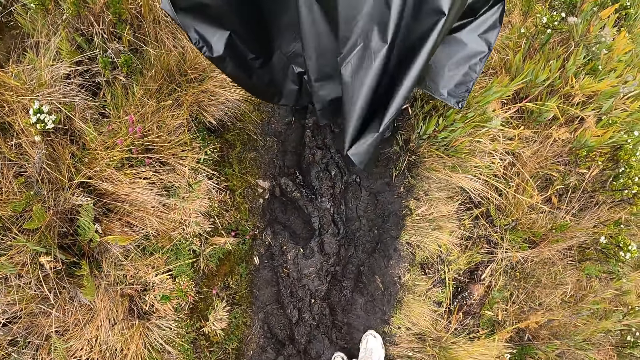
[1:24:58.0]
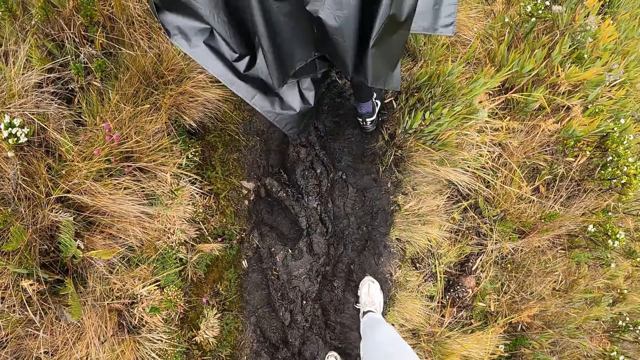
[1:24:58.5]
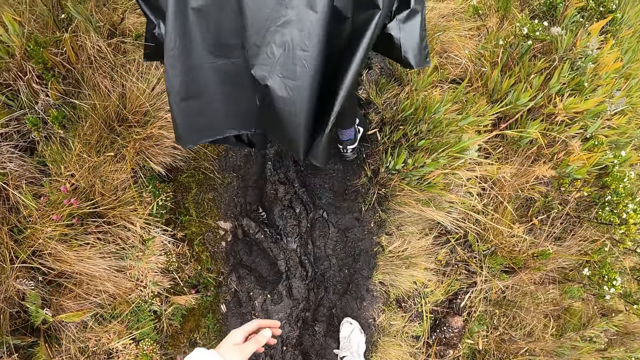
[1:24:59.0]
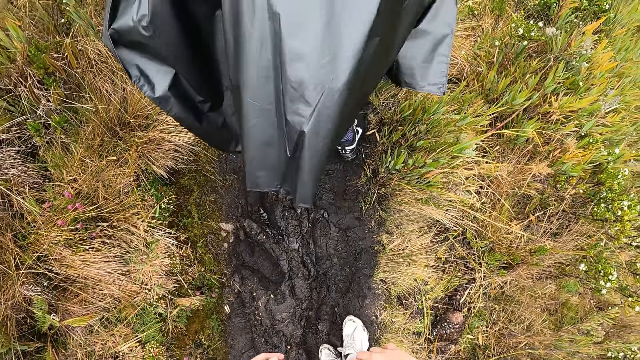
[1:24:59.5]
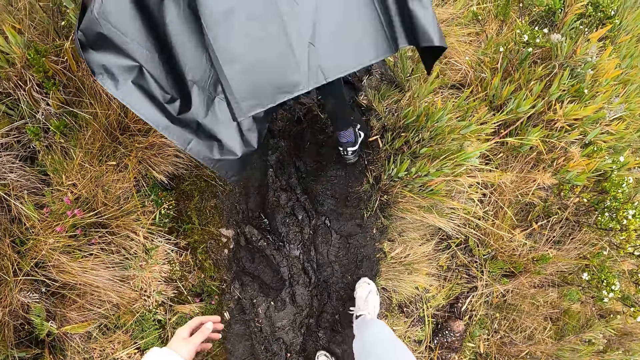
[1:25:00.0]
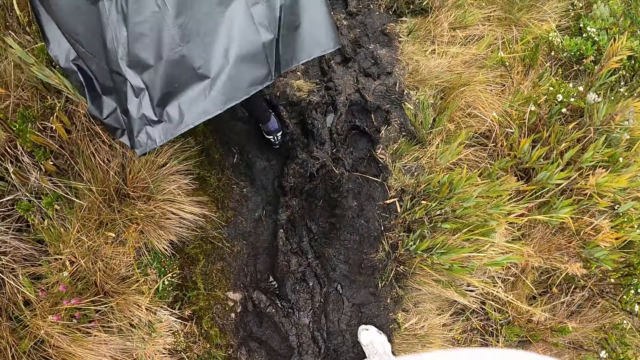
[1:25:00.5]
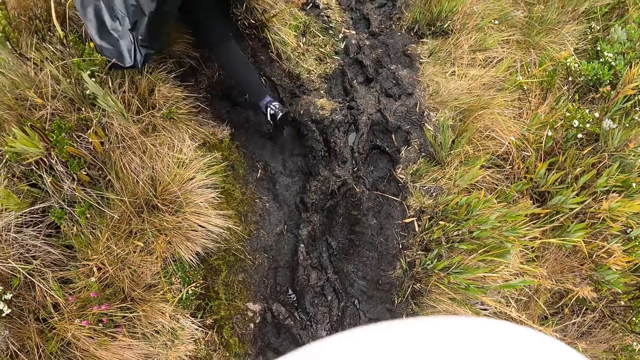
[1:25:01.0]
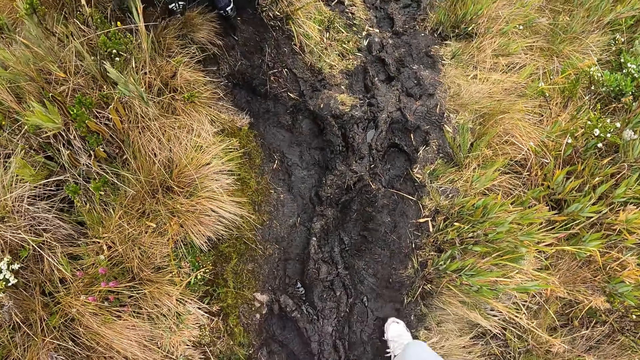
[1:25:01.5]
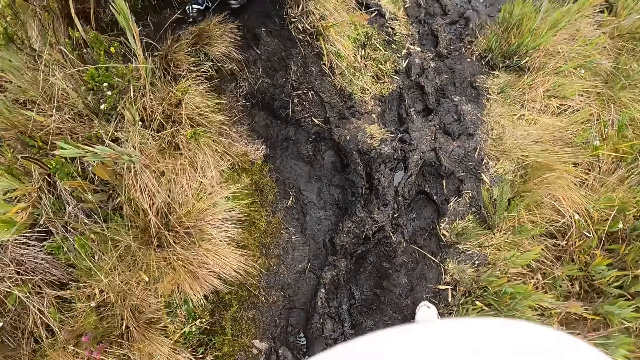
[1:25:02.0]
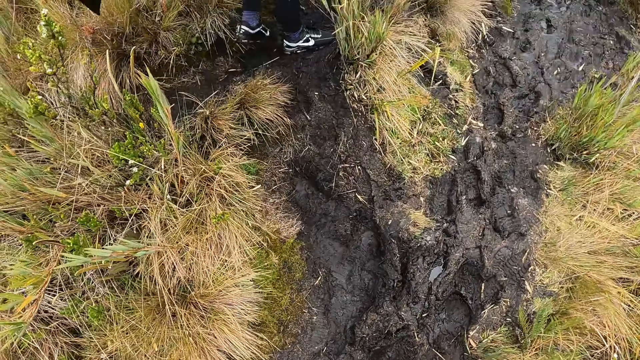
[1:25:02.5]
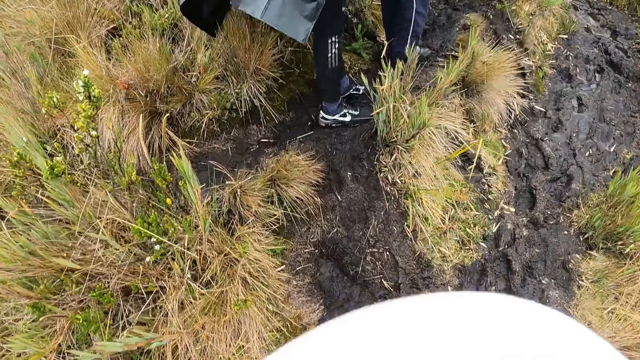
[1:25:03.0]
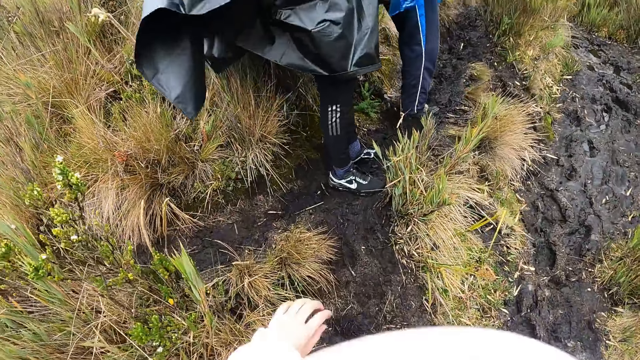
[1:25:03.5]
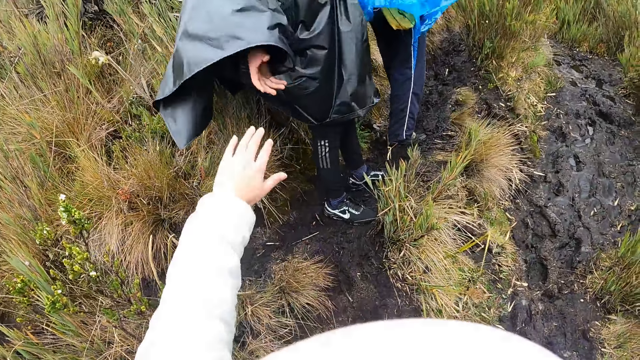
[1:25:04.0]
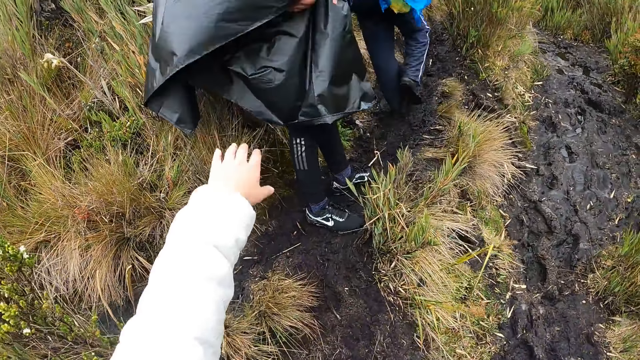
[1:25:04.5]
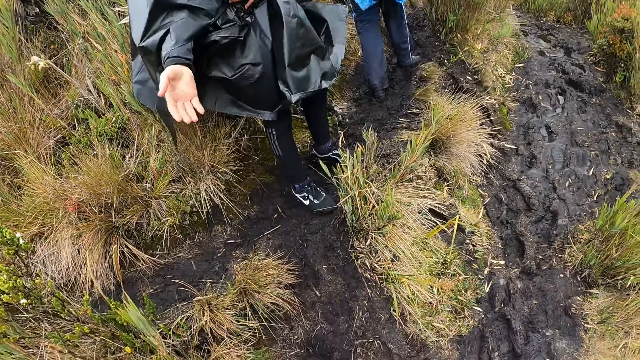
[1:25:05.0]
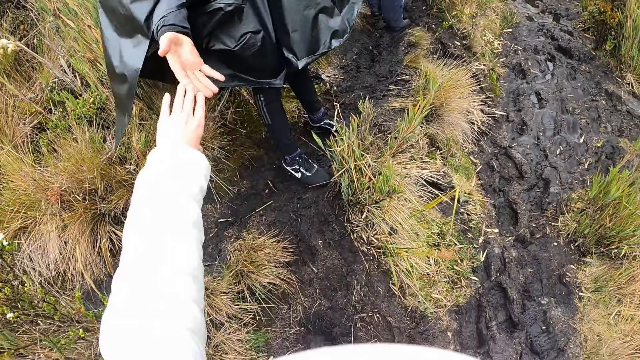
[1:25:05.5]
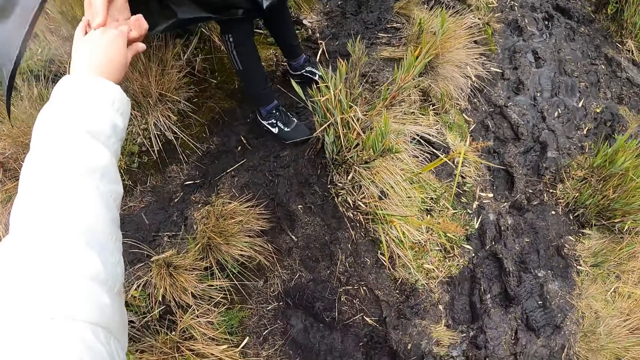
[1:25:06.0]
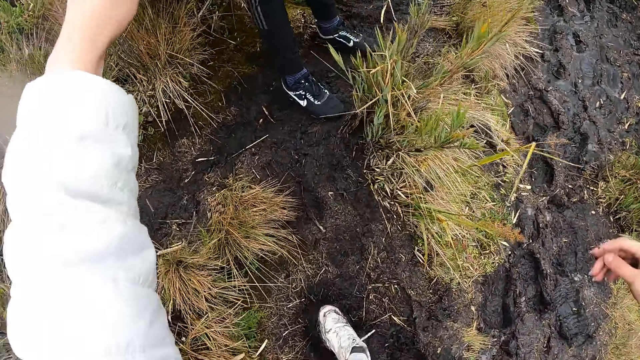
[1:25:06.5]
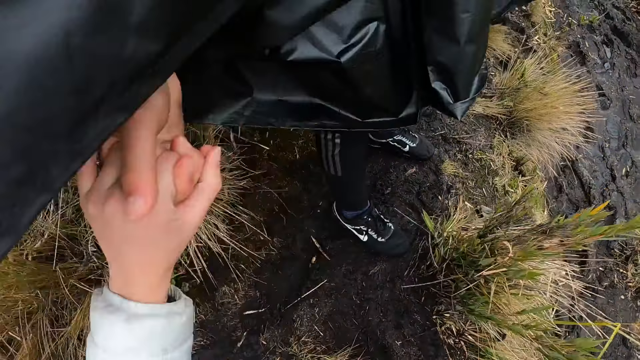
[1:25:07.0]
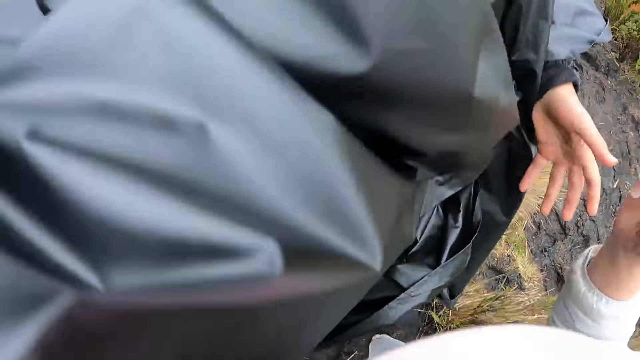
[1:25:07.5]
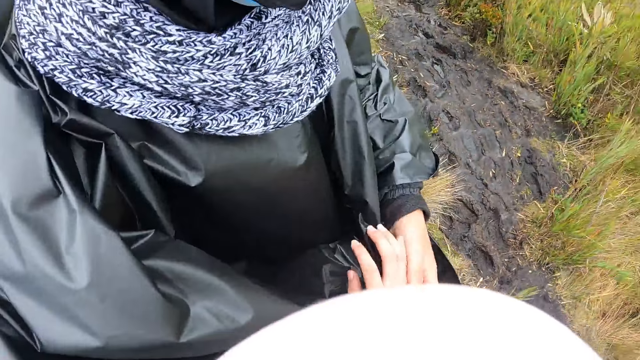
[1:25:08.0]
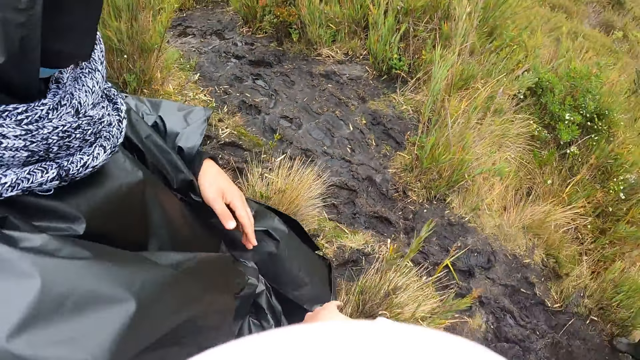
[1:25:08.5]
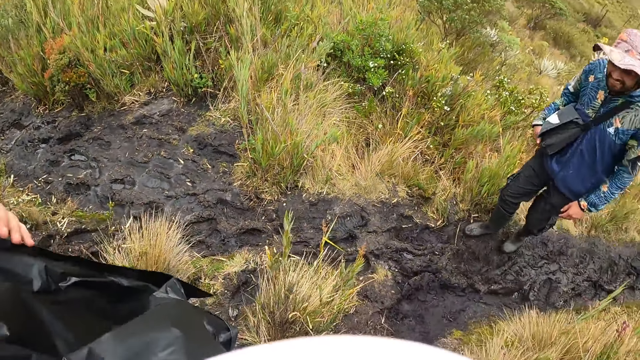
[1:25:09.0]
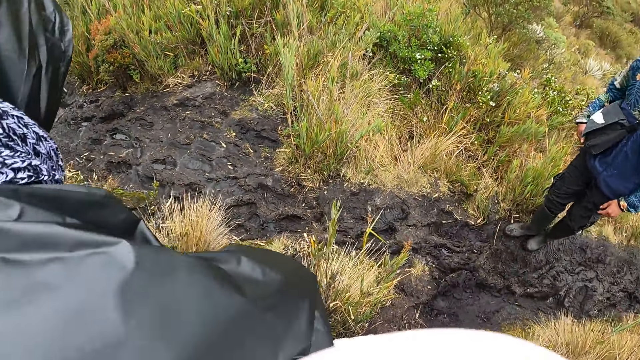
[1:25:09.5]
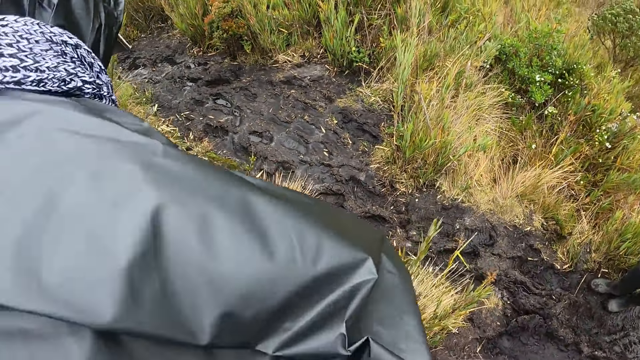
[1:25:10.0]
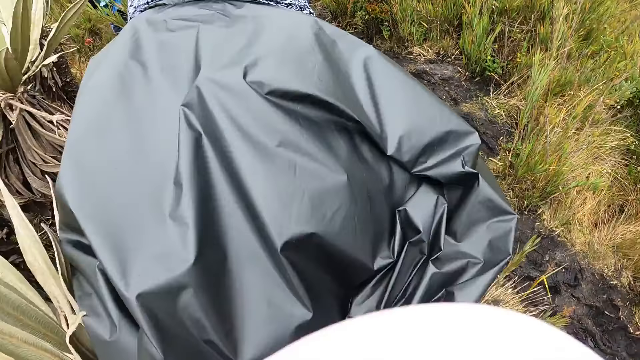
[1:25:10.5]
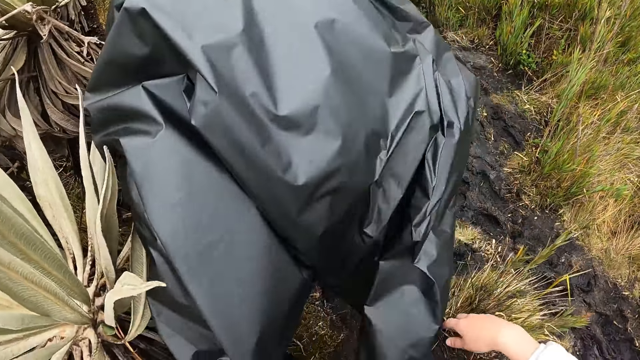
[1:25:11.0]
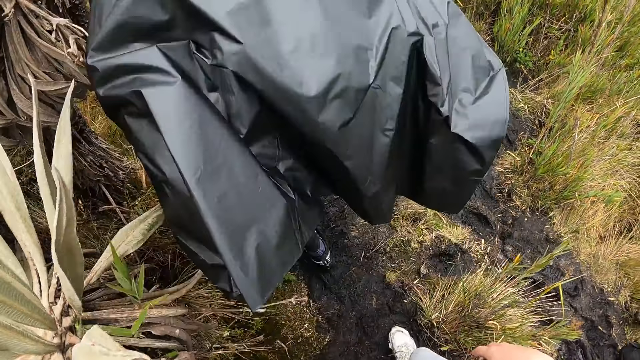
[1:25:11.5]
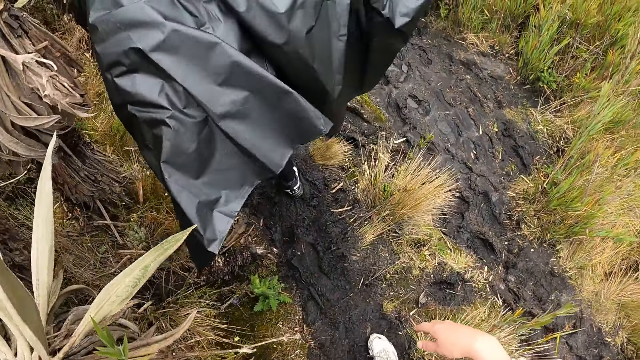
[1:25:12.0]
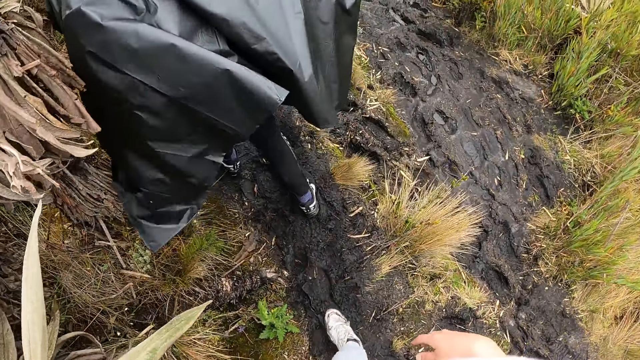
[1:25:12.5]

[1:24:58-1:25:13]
The camera wearer walks around. A person walks around. The camera wearer walks around and moves a hand. The person moves a hand, holds a raincoat, and moves a hand. The person pulls the camera wearer up the mountain with his right hand. The camera wearer holds a hand. They move legs. The person holds the right hand of the camera wearer with his left hand. The camera wearer holds the hand. They look around. The person walks up the mountain. The camera wearer walks up the mountain.

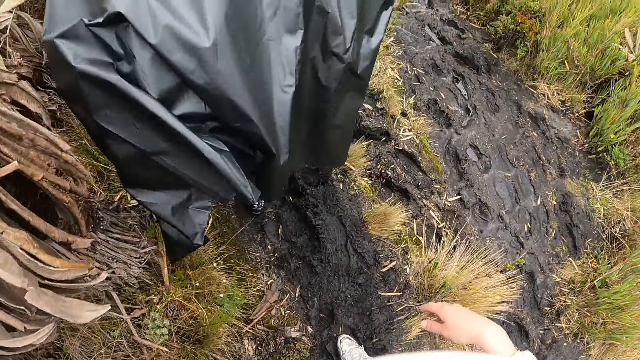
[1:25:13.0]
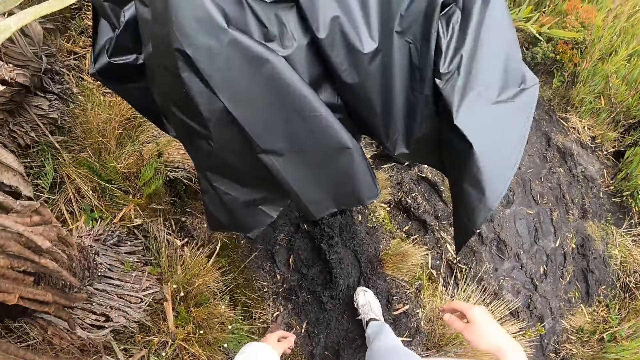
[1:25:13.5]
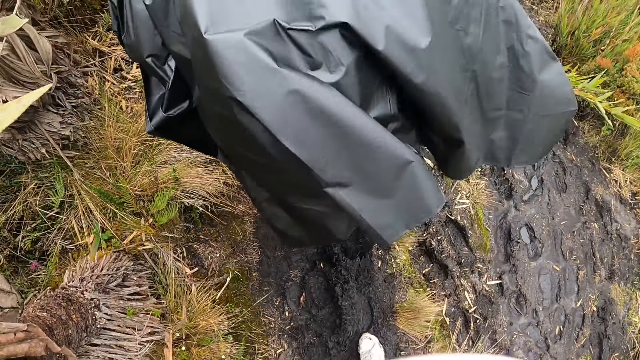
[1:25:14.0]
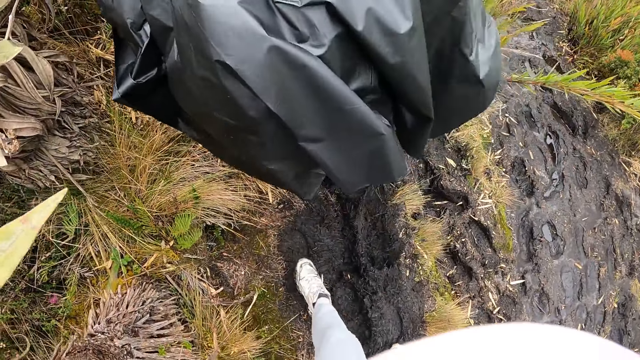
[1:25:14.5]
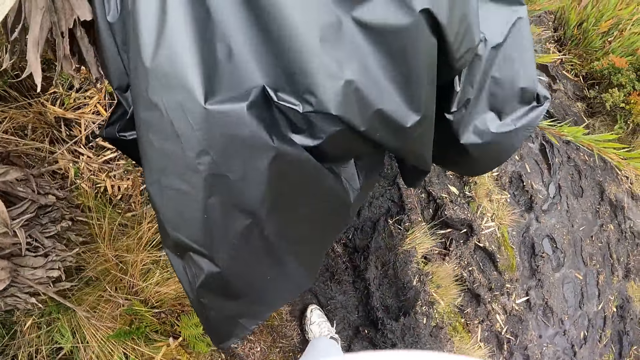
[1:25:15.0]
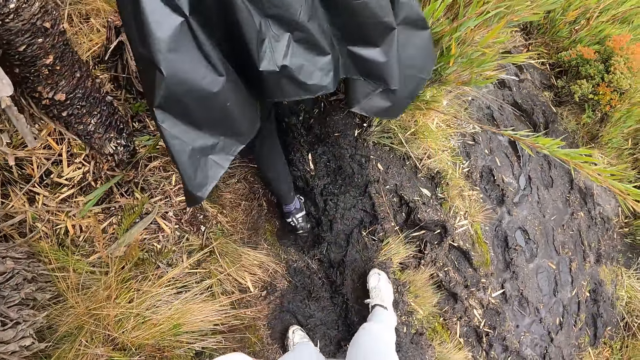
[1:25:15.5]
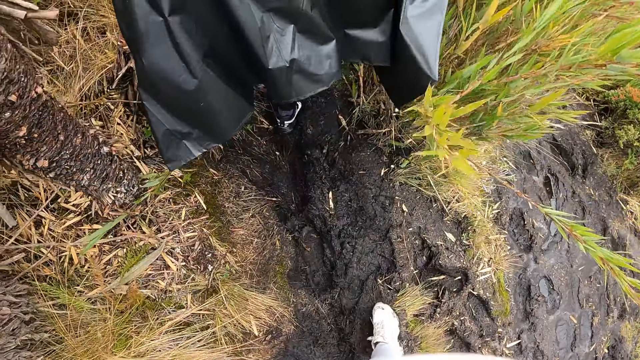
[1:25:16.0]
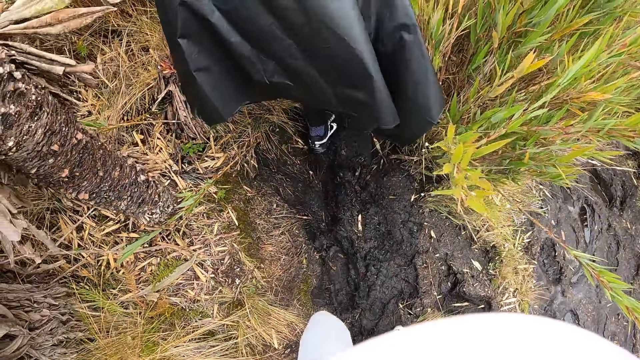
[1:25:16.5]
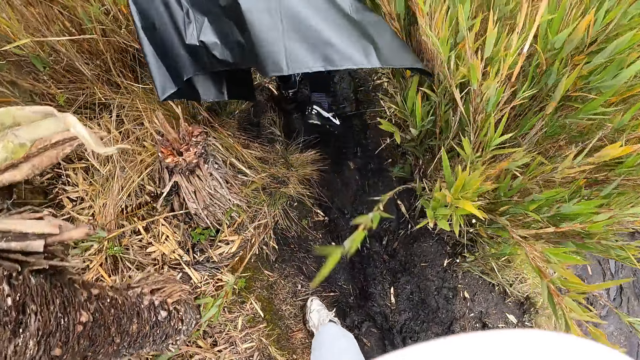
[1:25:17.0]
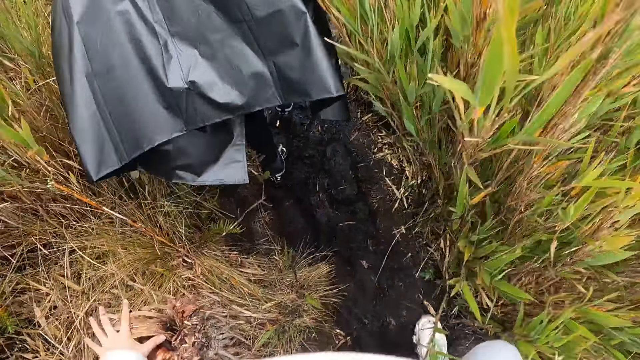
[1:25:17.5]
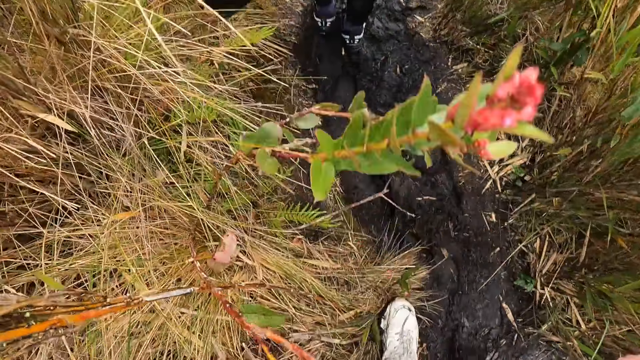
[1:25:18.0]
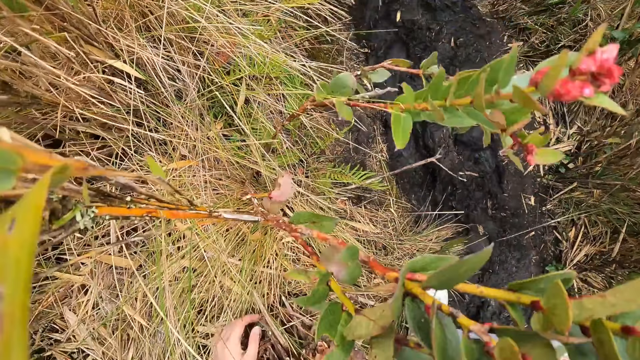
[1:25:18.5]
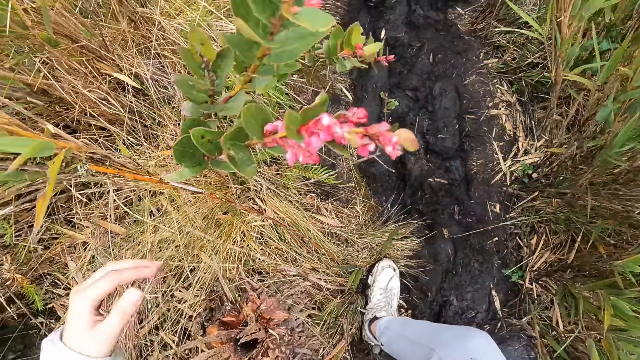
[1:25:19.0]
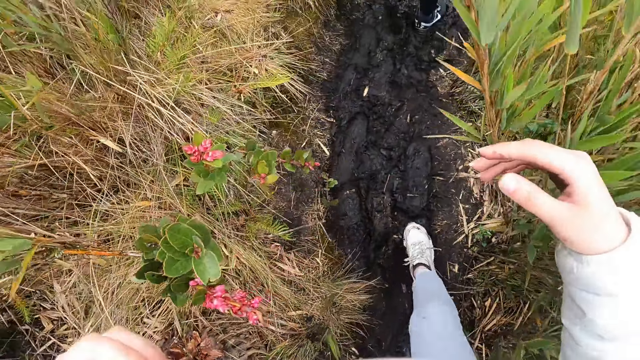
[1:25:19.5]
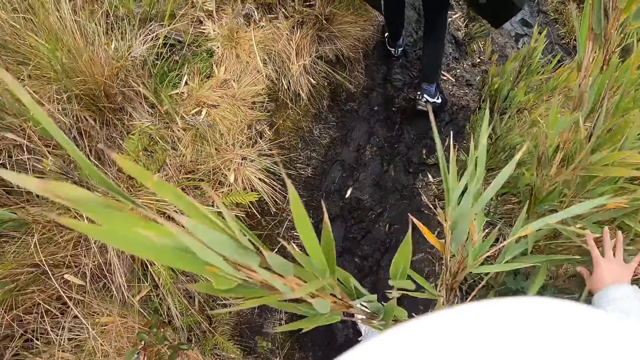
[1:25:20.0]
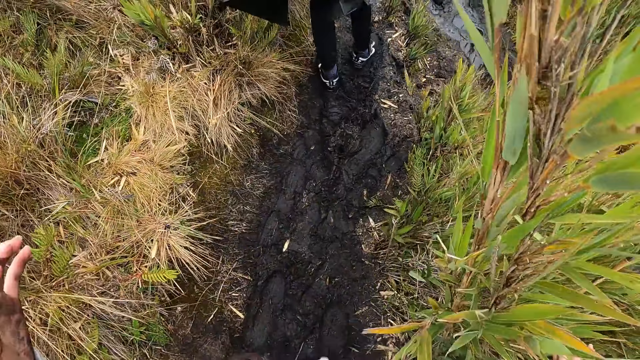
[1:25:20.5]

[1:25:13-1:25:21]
The camera wearer walks around.
